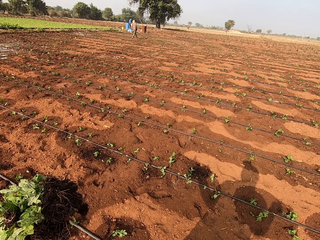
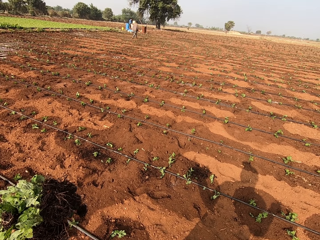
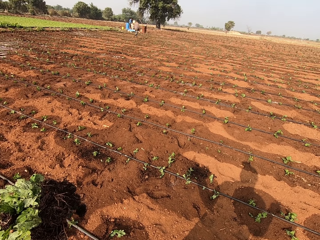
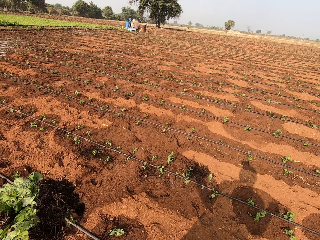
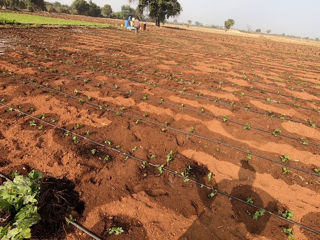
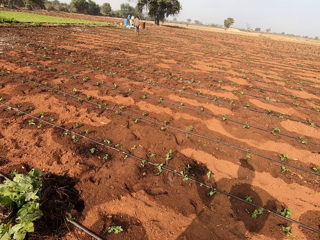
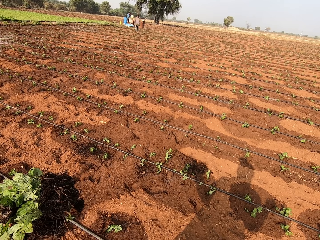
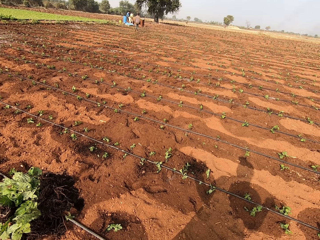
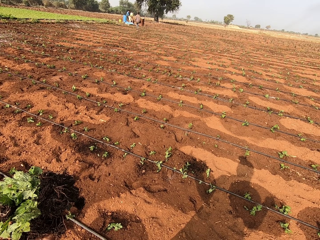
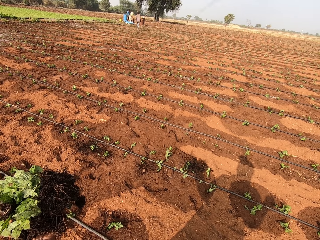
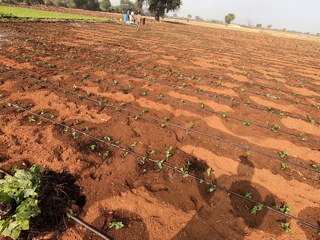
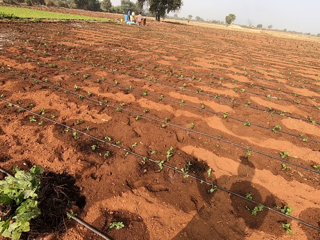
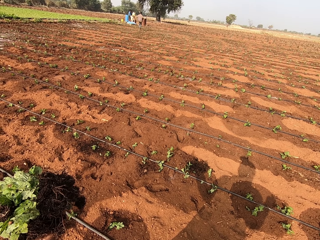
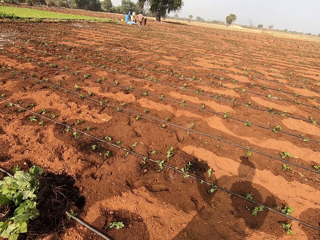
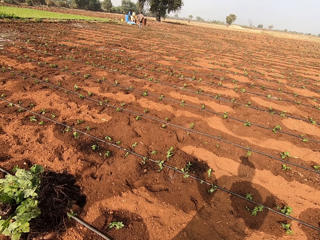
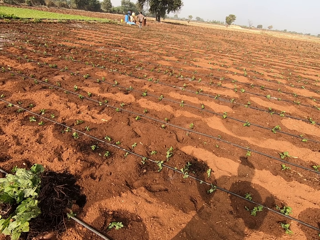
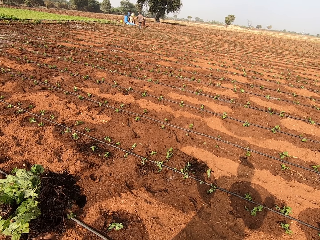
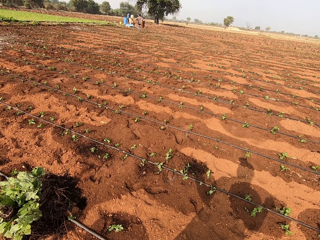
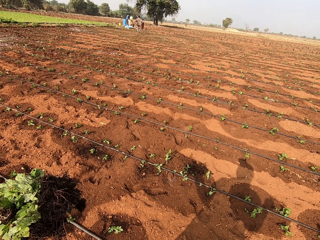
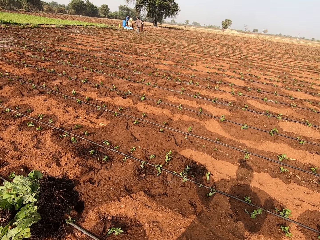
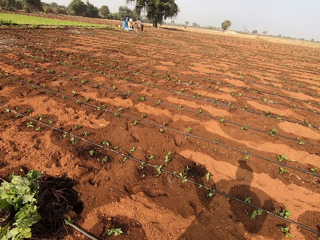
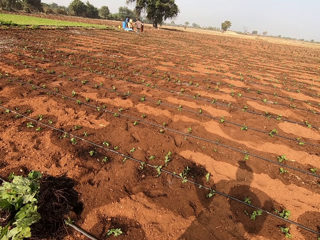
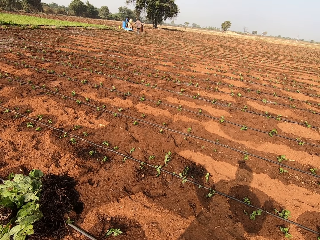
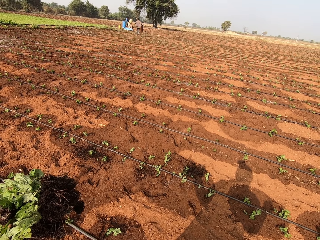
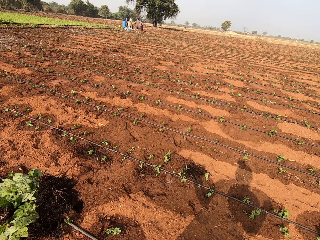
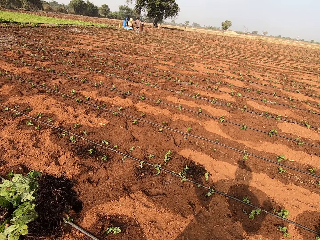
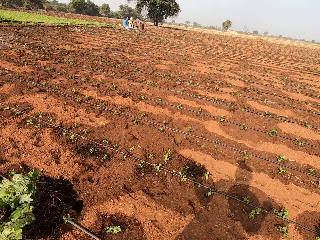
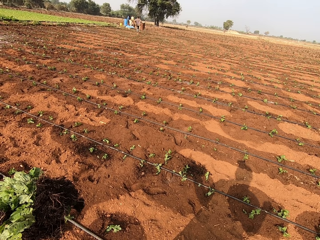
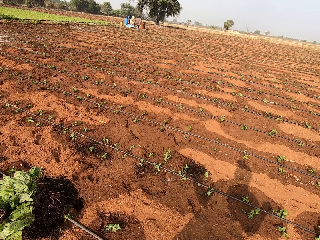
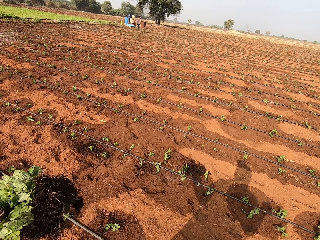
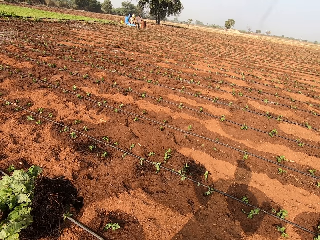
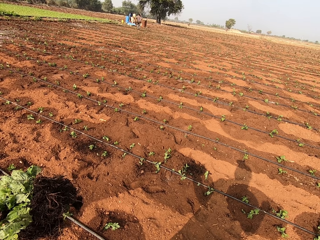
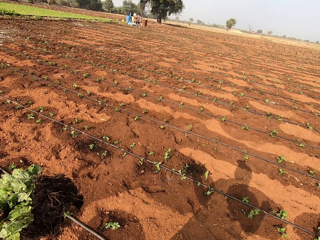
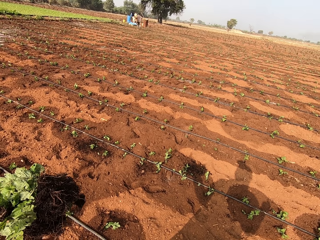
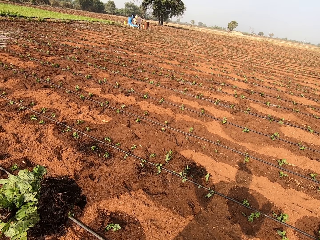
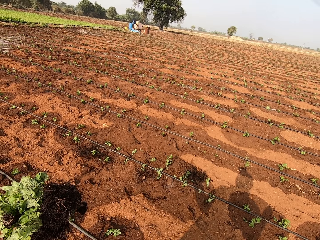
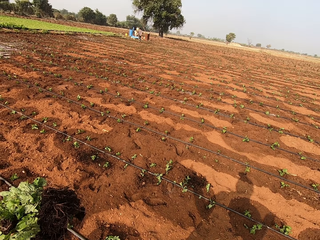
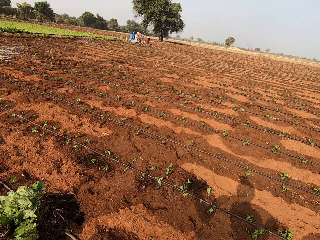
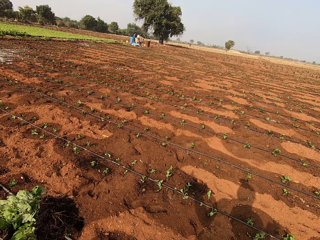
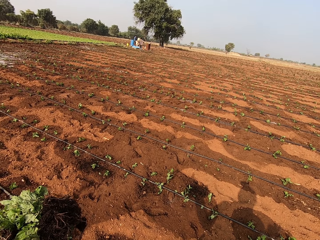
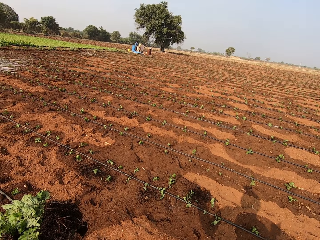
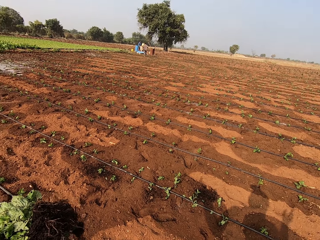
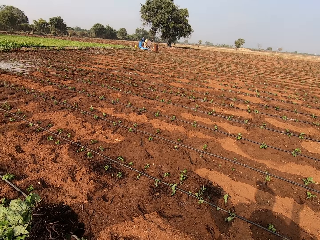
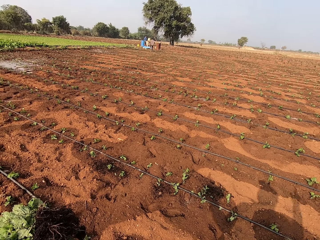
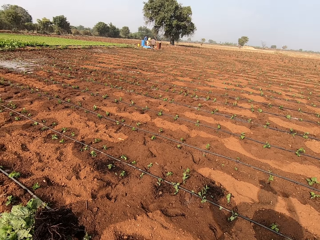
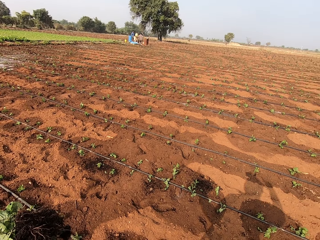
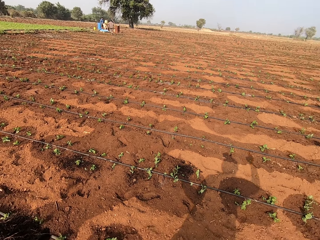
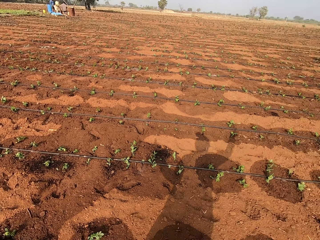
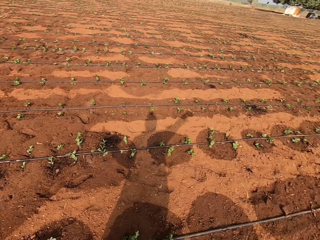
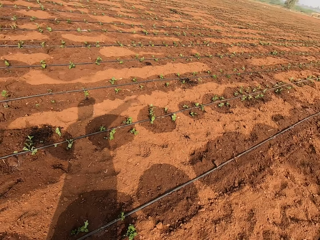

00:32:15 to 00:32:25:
The camera wearer looks at the plants in the farm.

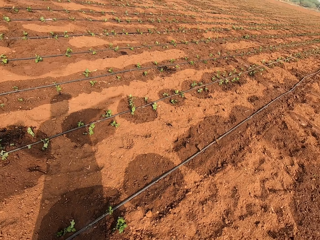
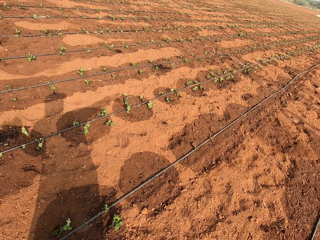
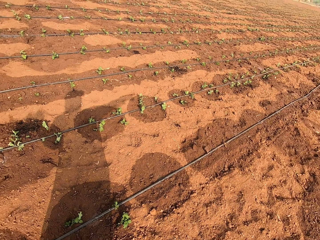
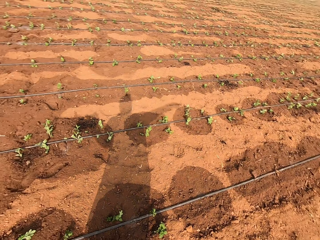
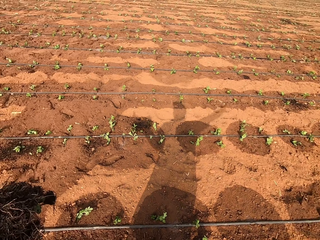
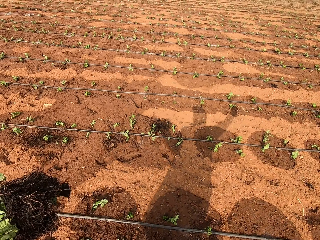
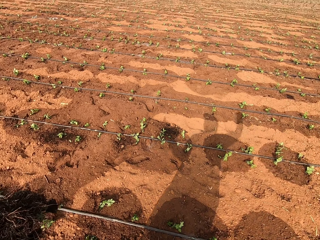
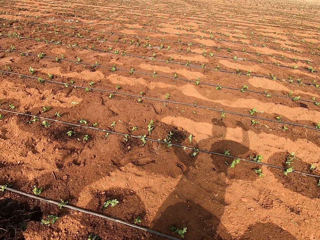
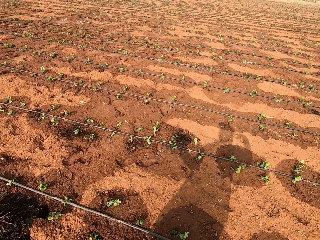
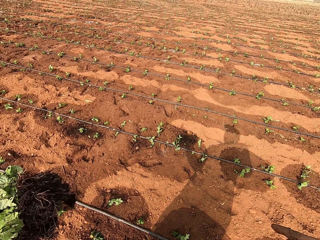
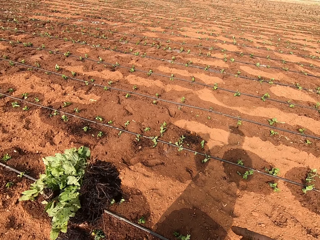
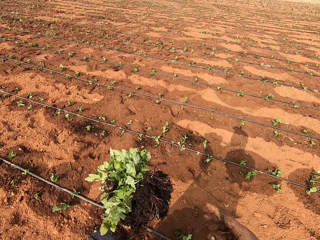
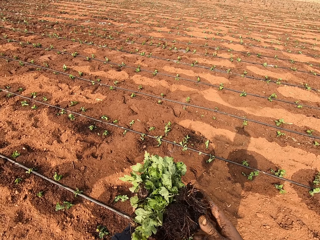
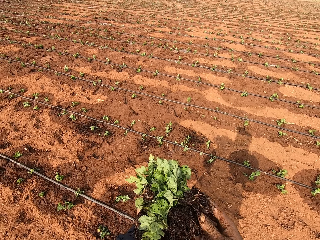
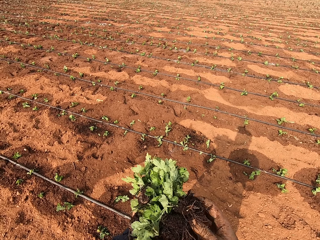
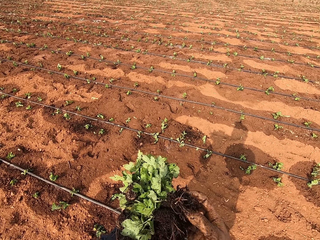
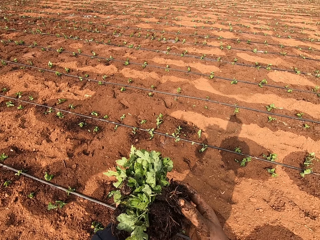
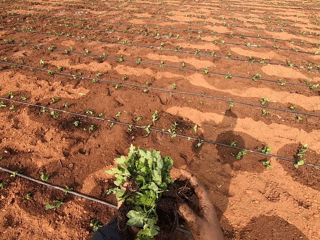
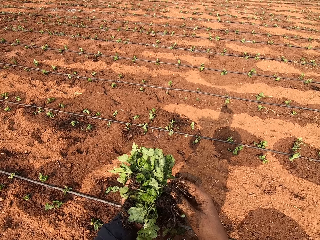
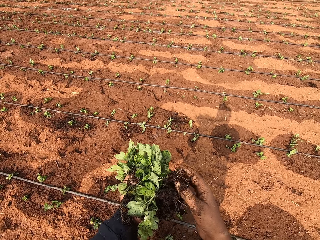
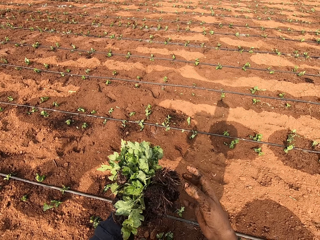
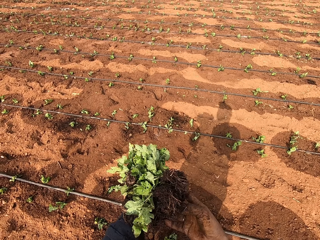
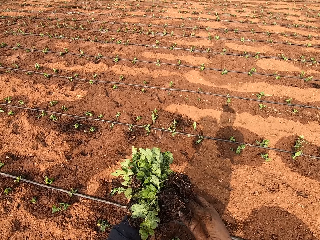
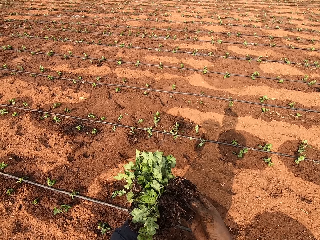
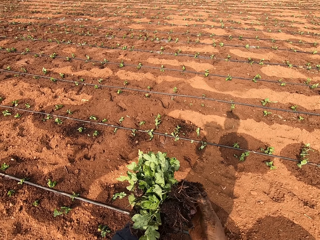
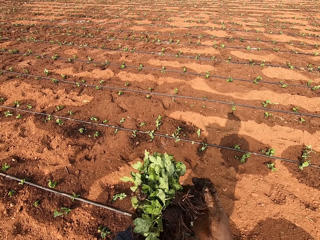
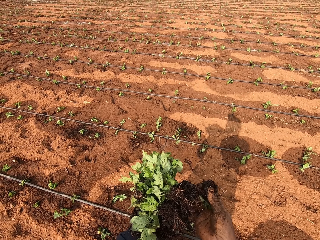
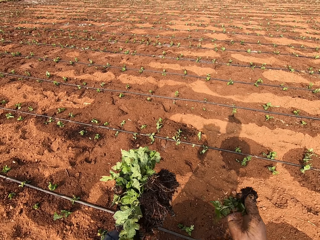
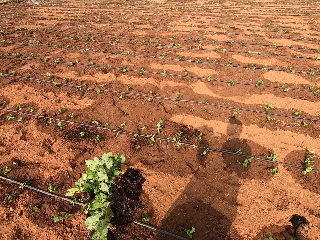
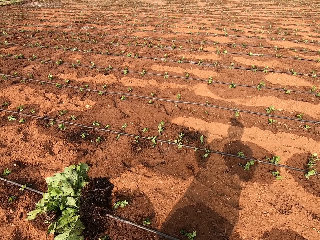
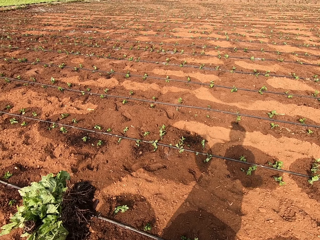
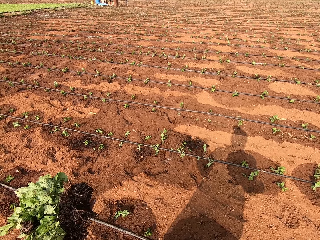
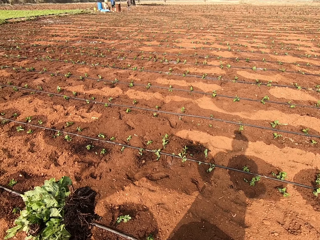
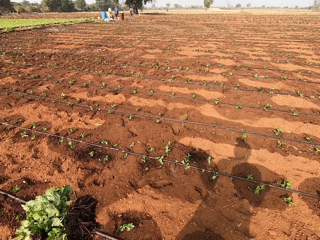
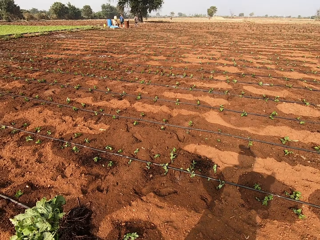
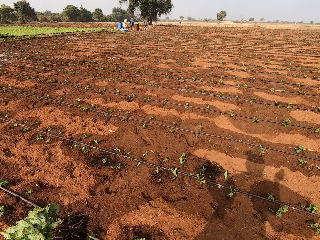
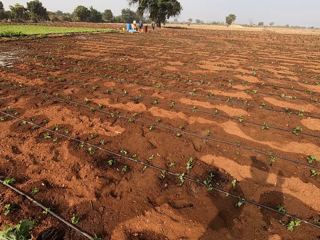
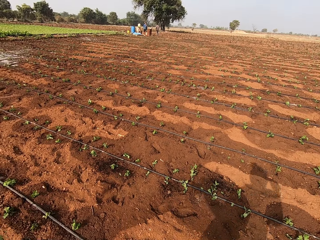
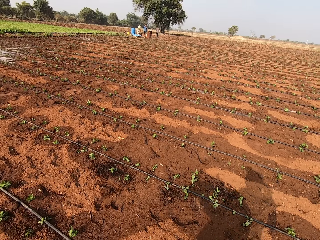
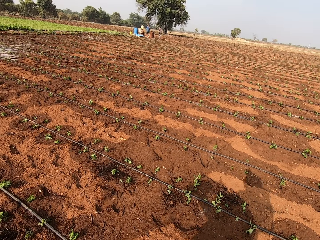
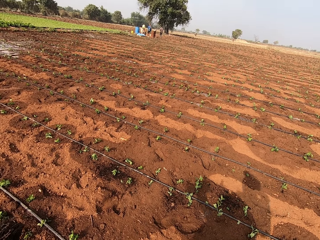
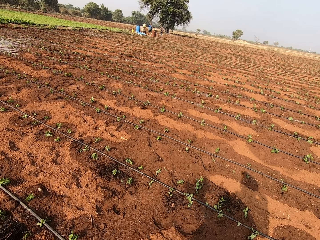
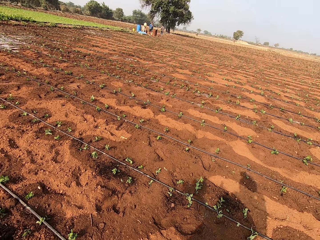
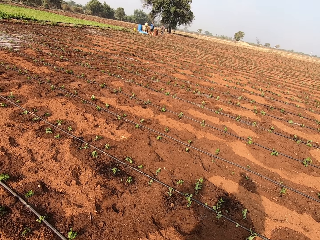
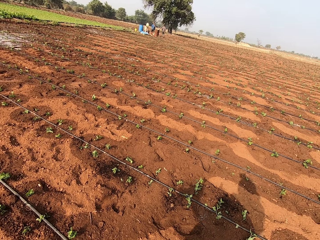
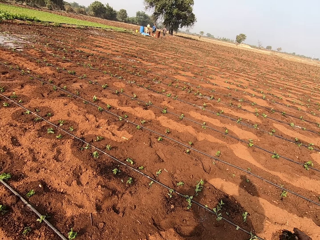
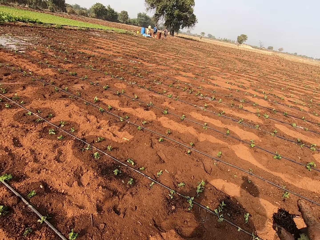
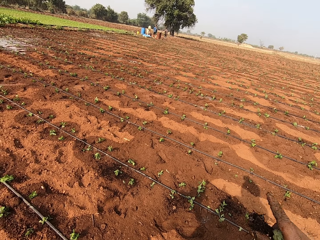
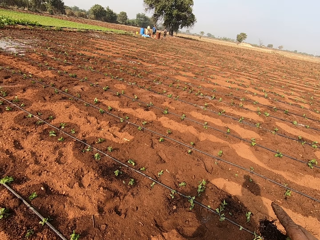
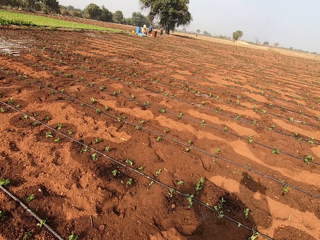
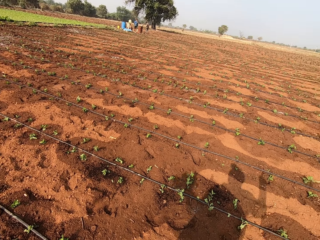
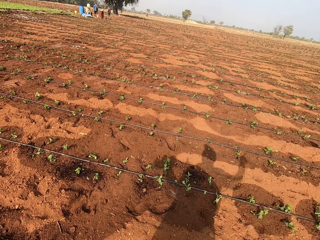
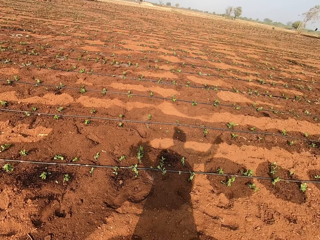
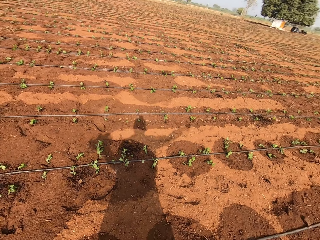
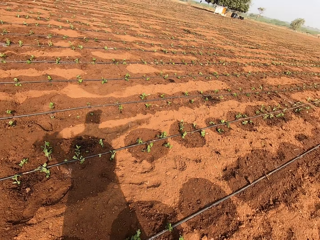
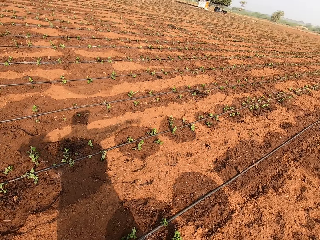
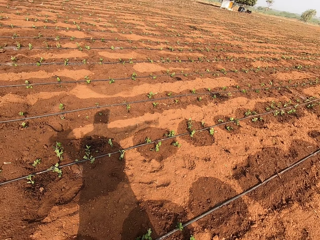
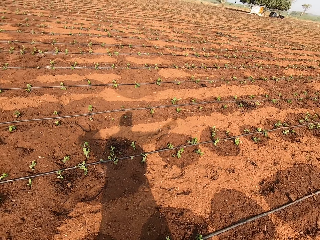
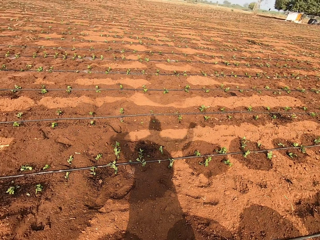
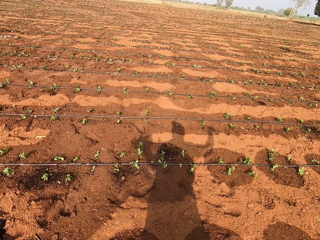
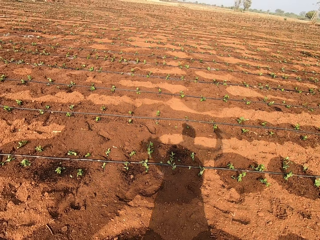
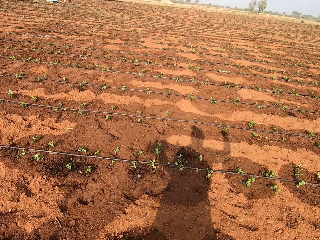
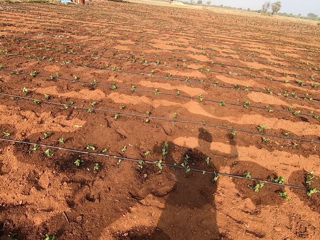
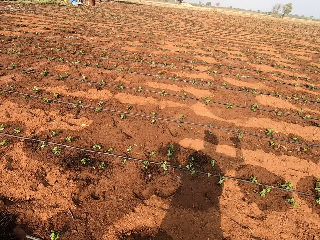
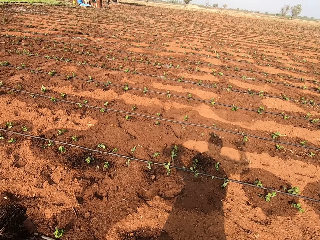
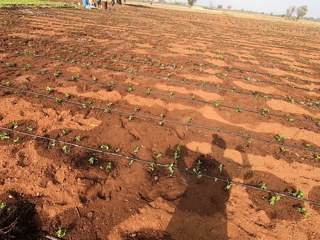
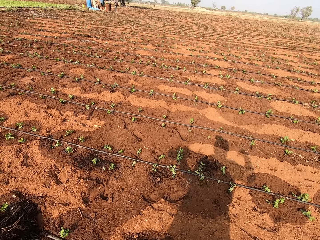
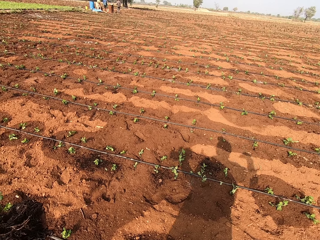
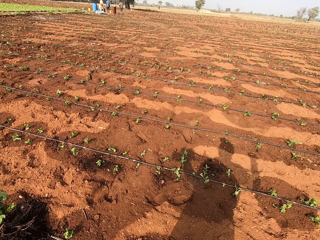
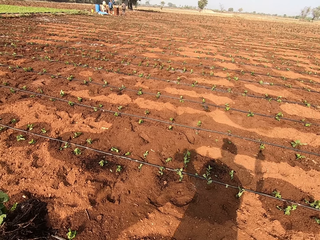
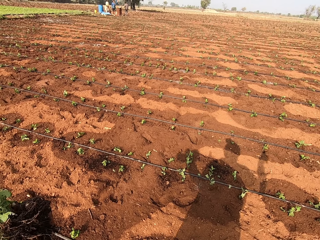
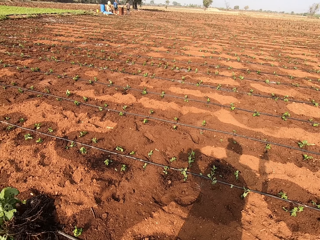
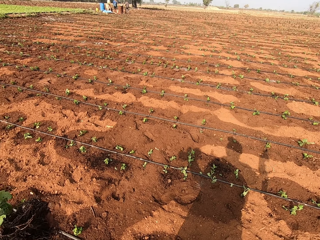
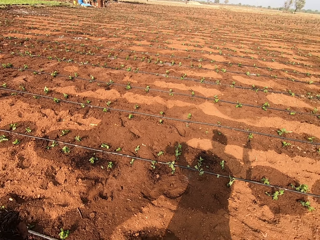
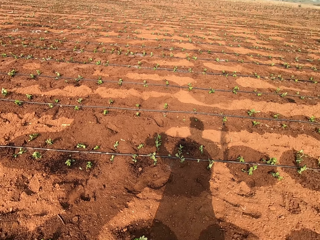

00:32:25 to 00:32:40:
The camera wearer looks around. She holds the plants with both hands. She takes a plant from her left hand with her right hand. She talks to someone. She looks around.
